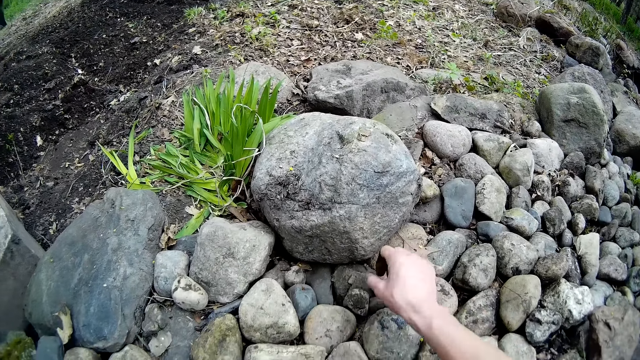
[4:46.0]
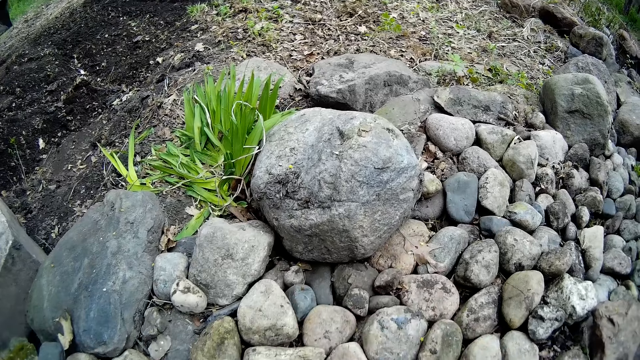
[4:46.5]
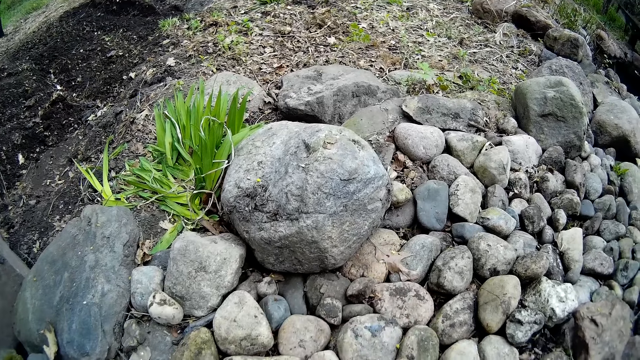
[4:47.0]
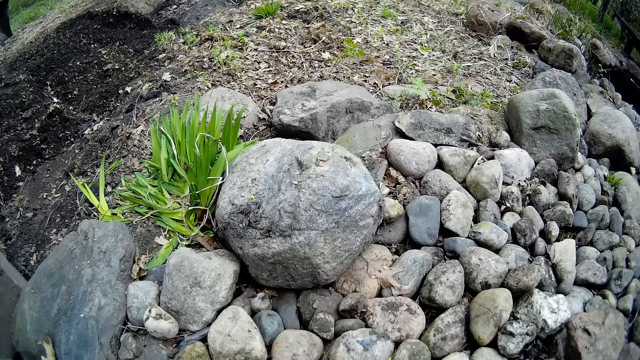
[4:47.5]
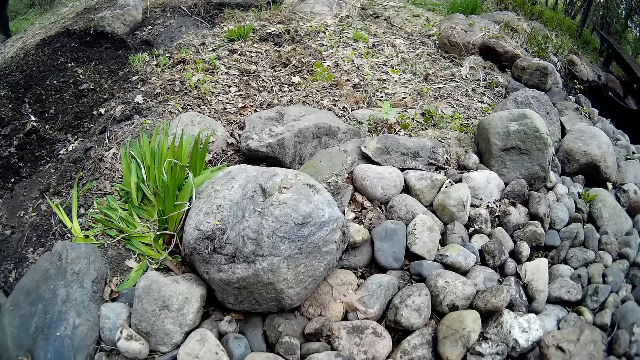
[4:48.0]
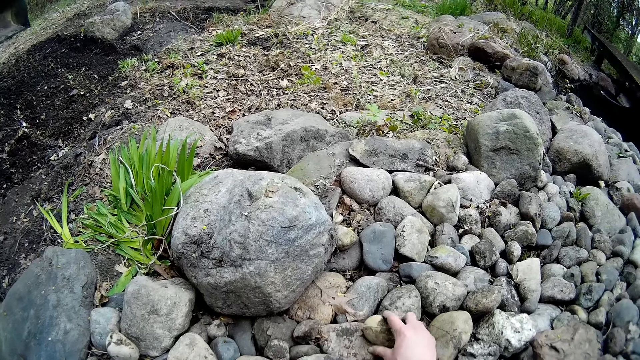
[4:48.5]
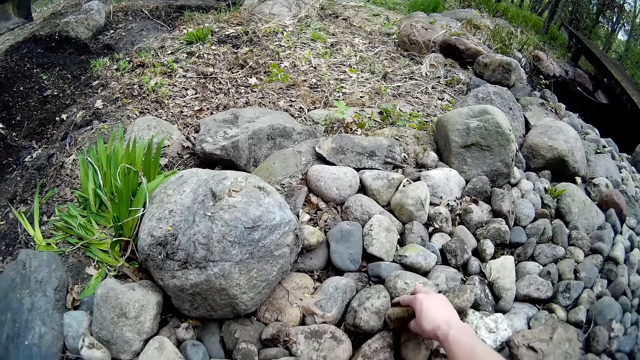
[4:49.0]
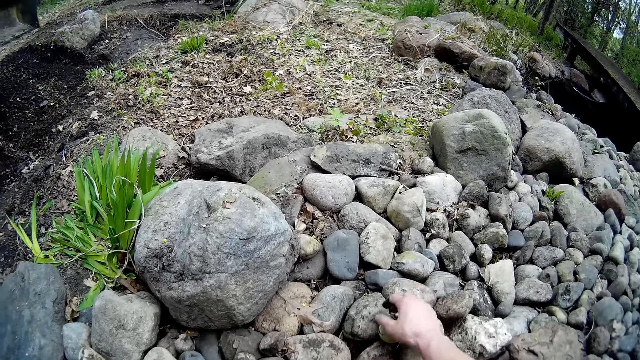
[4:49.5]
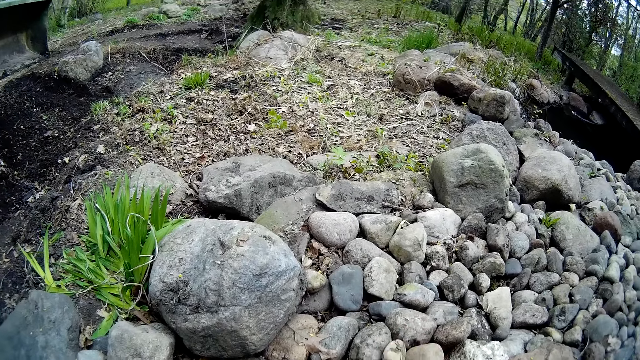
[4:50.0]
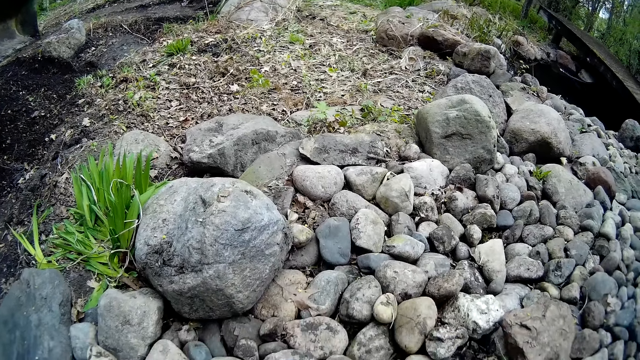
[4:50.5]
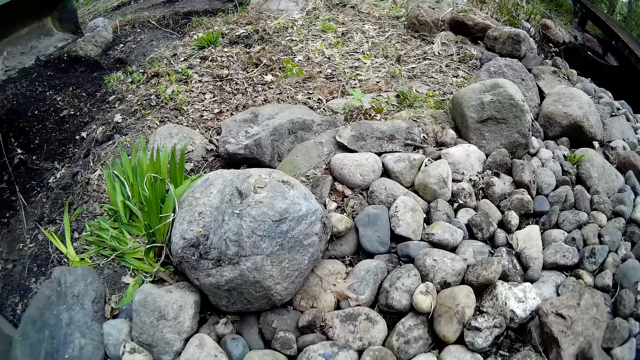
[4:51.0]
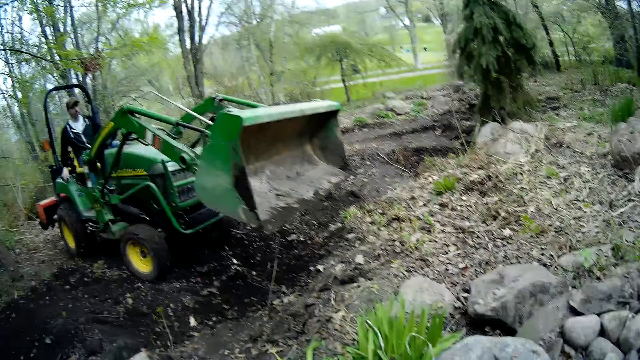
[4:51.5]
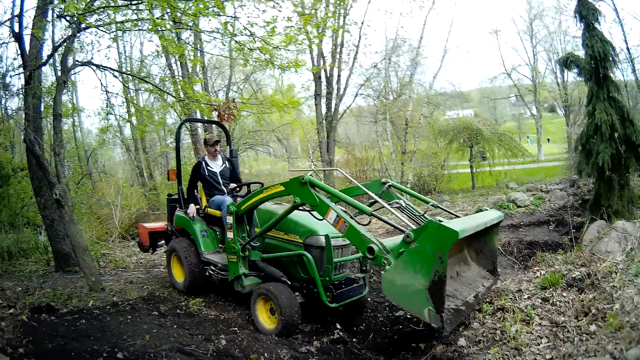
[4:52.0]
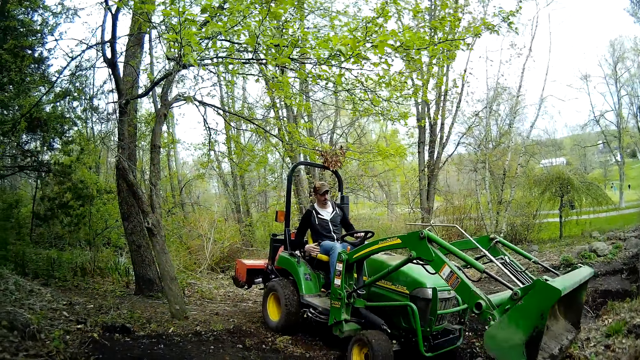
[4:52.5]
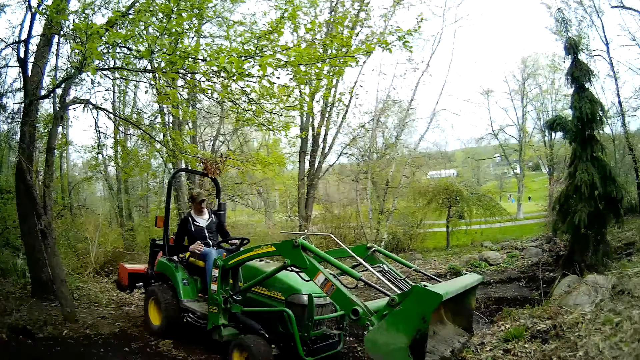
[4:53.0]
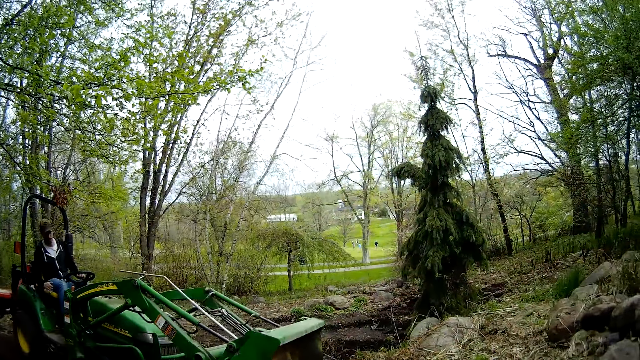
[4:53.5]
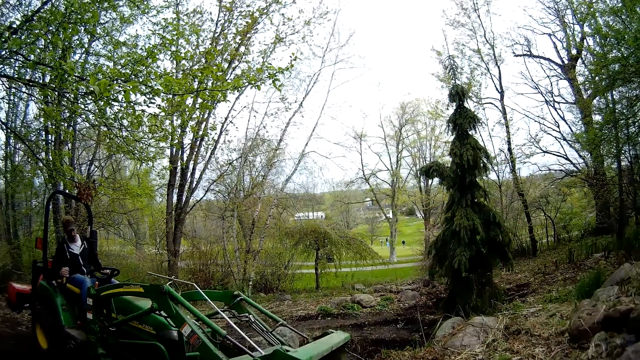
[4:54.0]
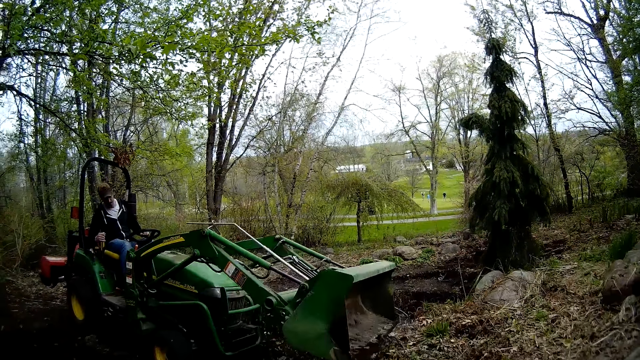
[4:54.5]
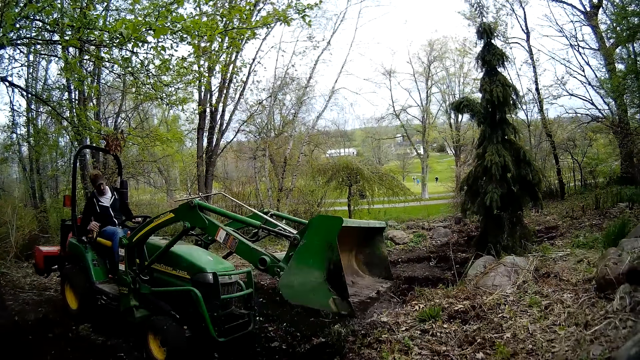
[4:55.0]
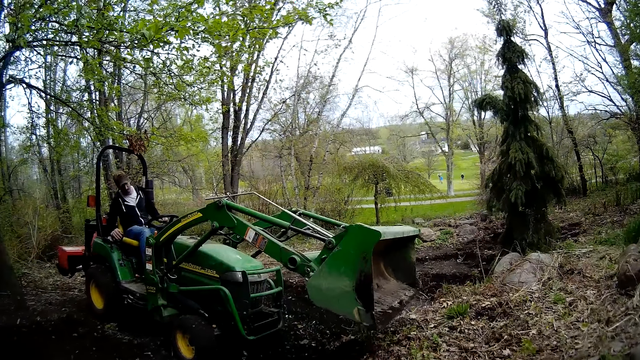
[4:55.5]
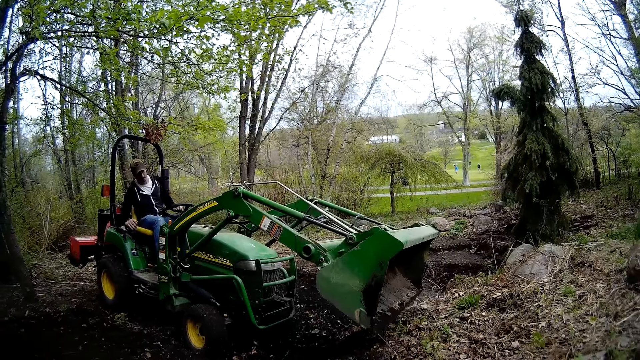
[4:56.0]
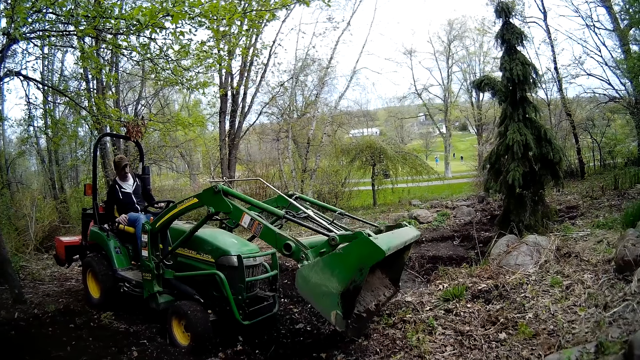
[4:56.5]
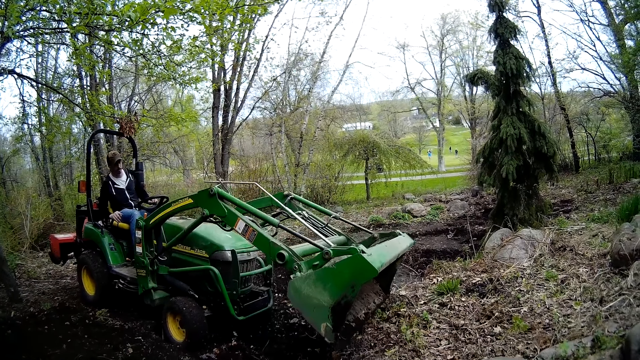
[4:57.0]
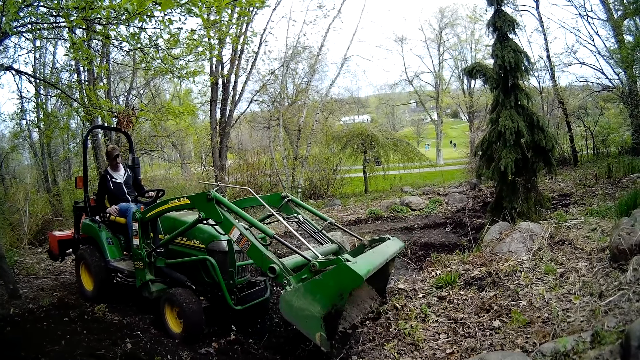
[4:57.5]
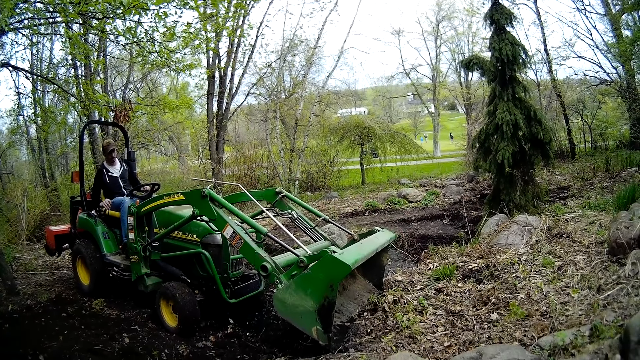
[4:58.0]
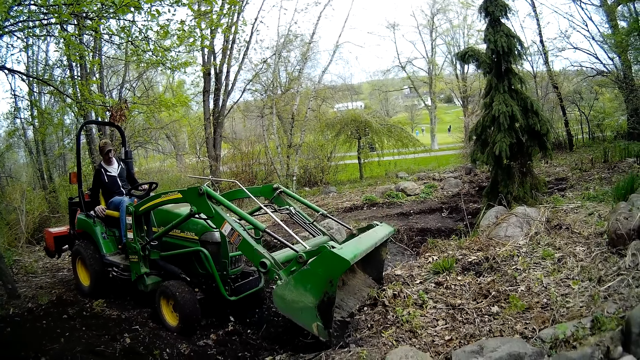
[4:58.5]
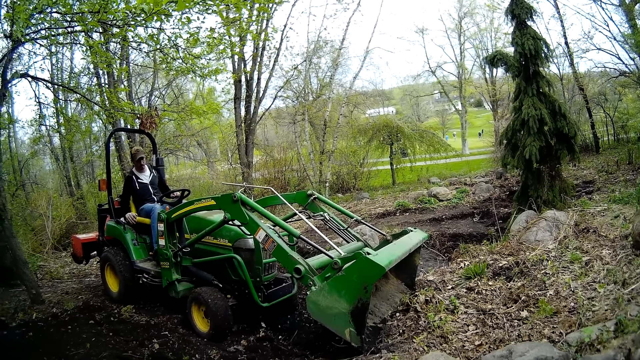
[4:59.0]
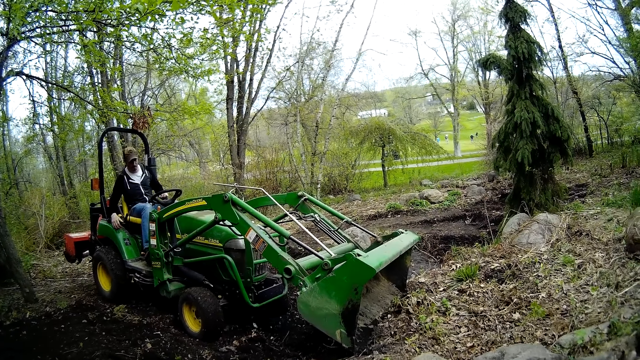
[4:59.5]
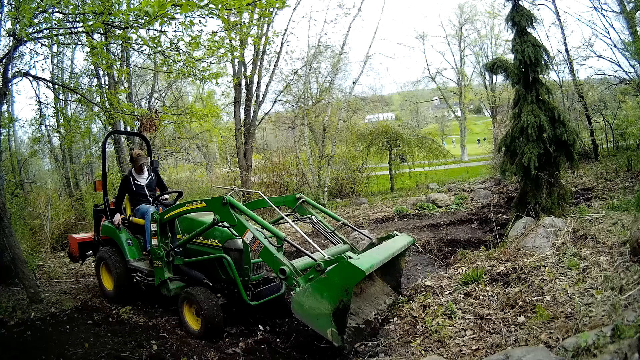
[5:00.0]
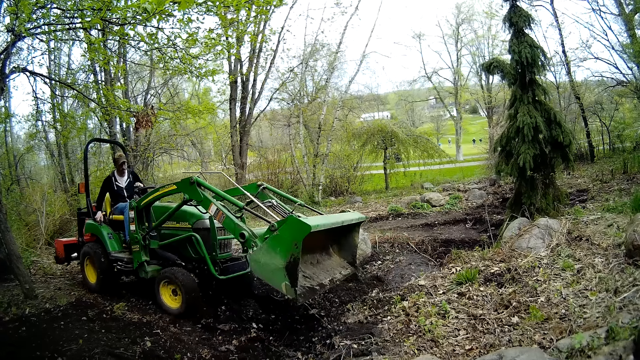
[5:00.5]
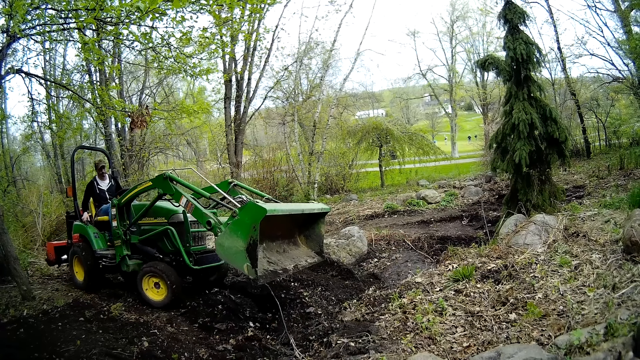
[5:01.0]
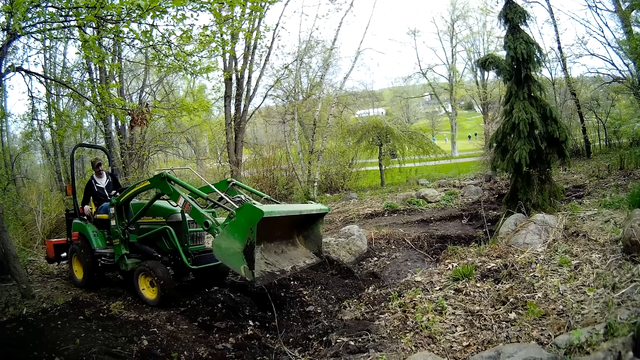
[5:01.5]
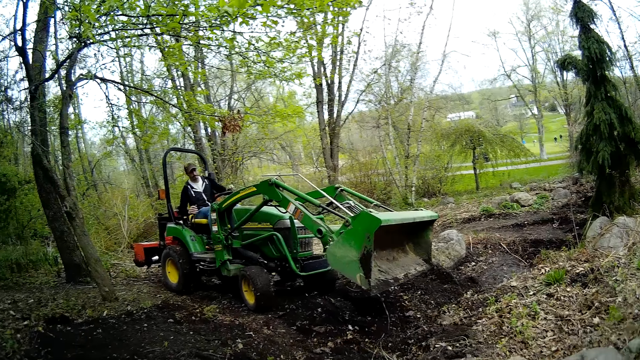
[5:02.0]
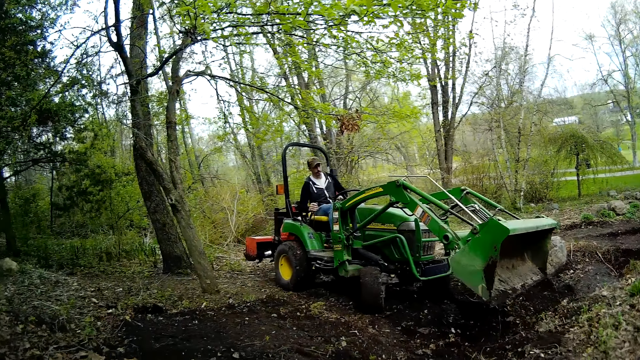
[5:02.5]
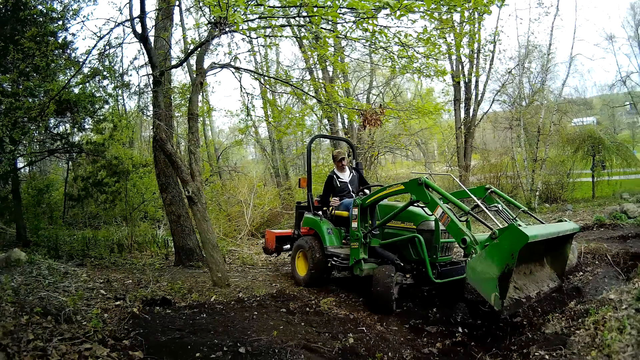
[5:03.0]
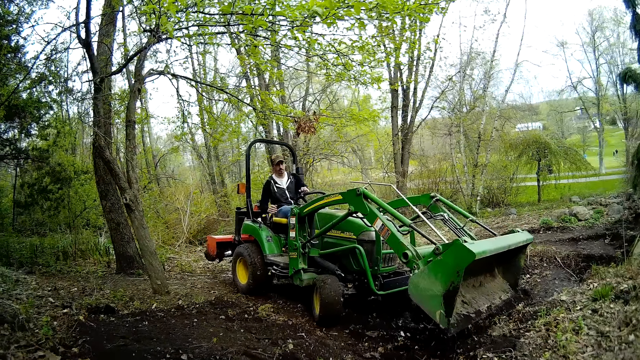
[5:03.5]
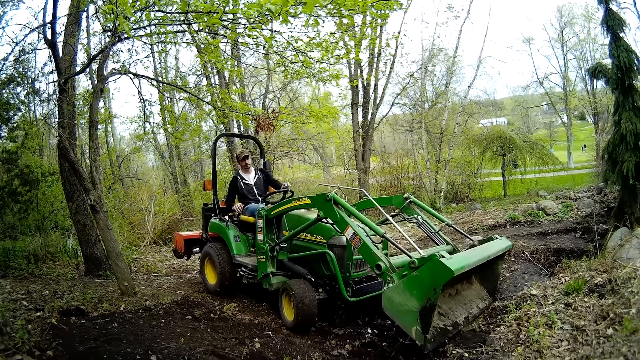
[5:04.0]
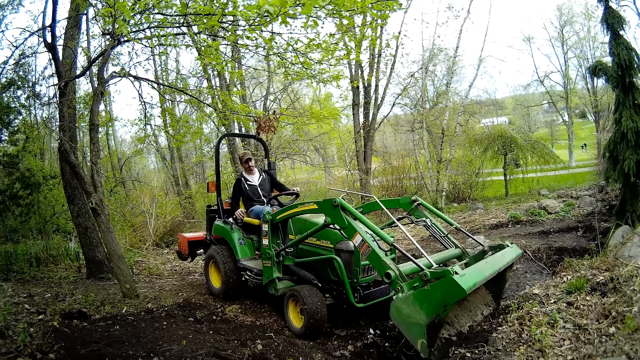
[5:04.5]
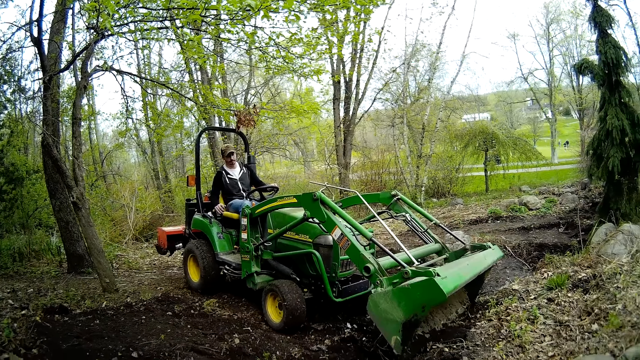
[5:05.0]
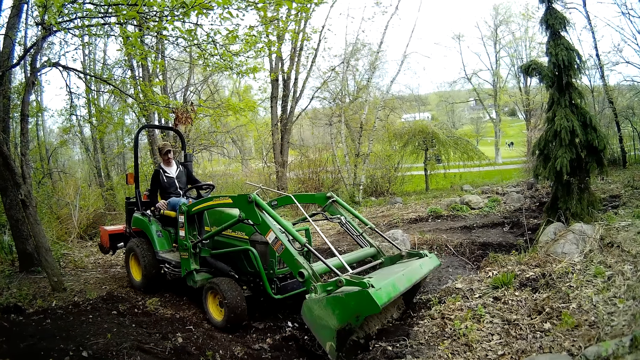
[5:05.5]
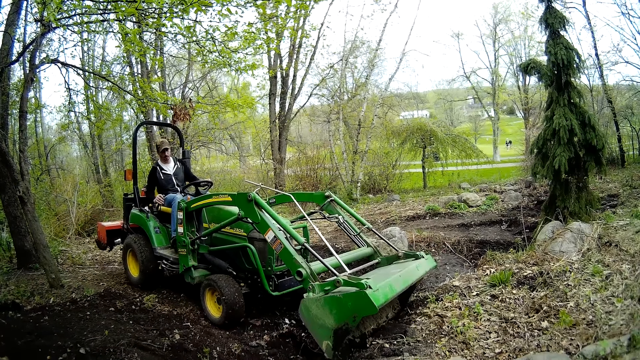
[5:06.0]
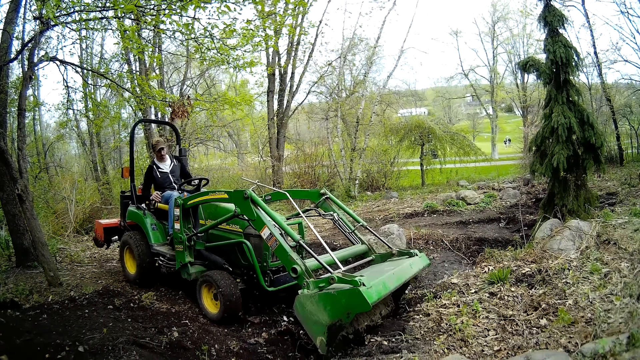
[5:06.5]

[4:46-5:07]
The camera wearer drops a stone on the heap of stones with her right hand. She adjusts the stone on the heap of stones with her right hand. The man clears the lawn with the bulldozer. The camera wearer looks around. The man pulls a lever on the bulldozer with his right hand. He reverses the bulldozer with both hands. He clears the lawn with the bulldozer.
